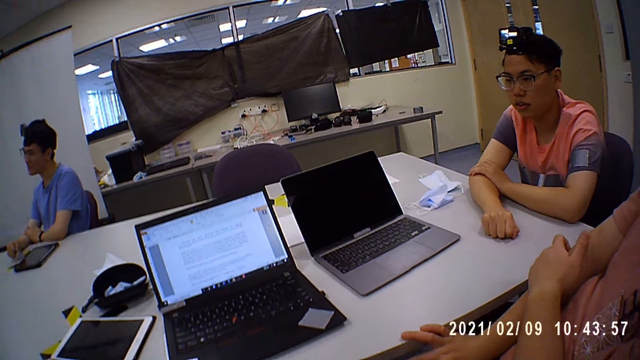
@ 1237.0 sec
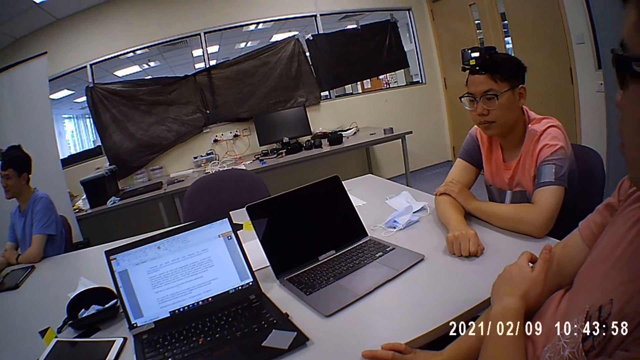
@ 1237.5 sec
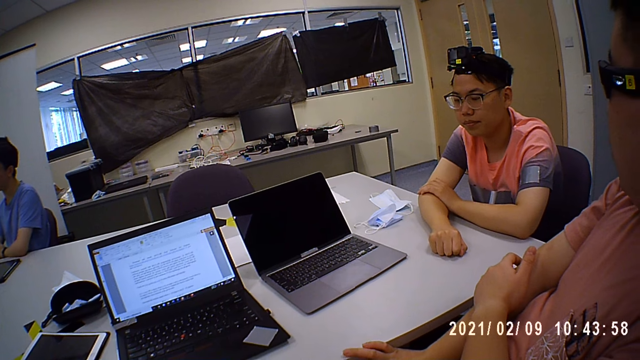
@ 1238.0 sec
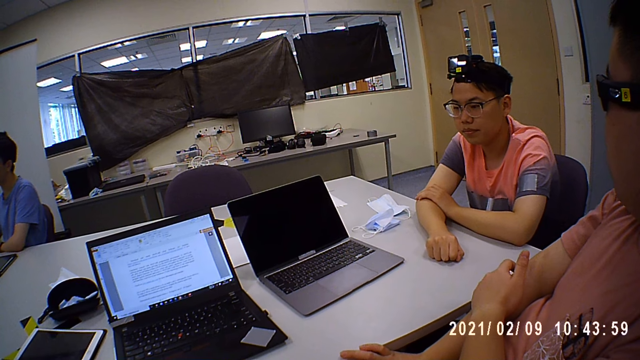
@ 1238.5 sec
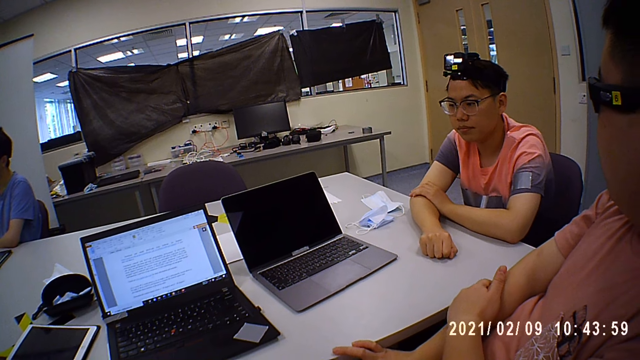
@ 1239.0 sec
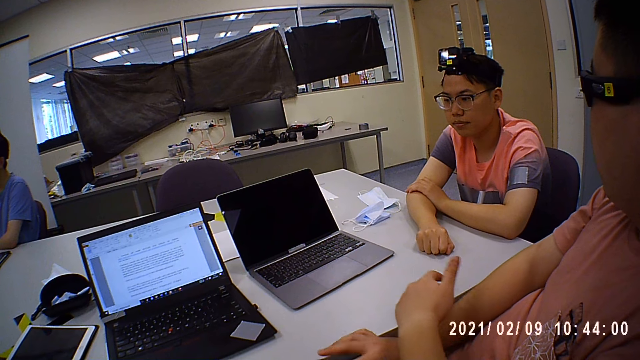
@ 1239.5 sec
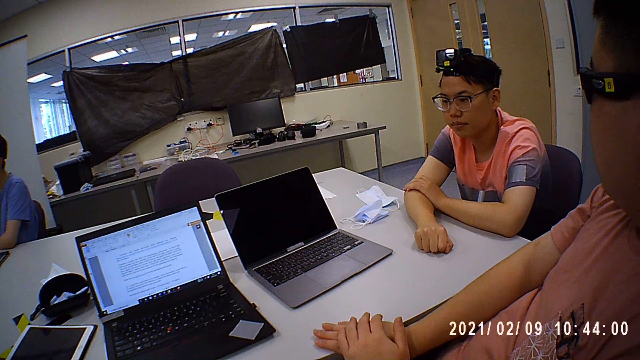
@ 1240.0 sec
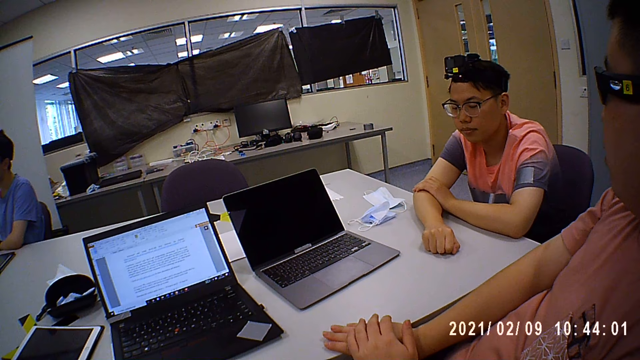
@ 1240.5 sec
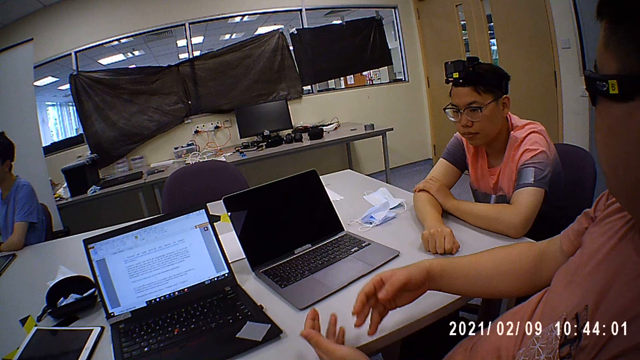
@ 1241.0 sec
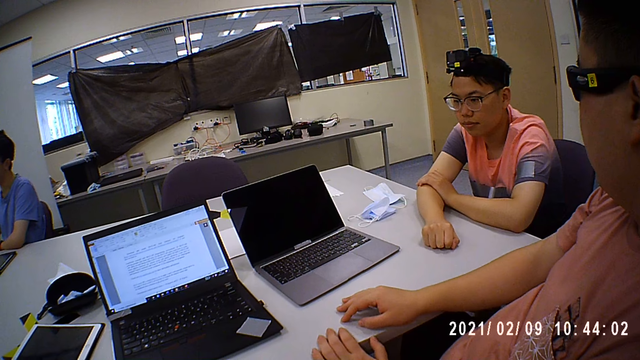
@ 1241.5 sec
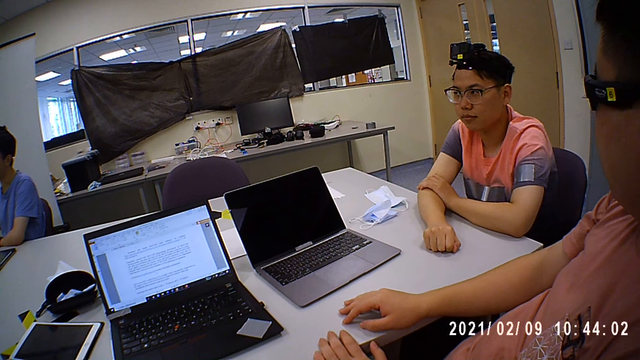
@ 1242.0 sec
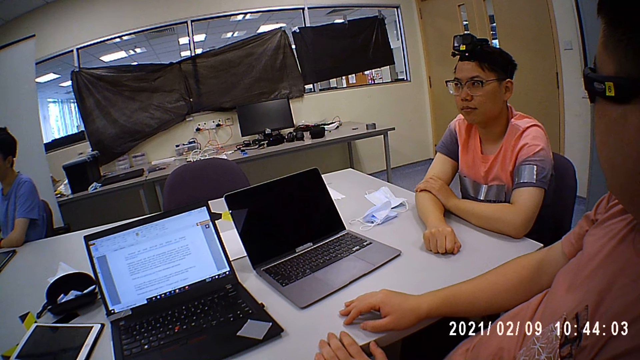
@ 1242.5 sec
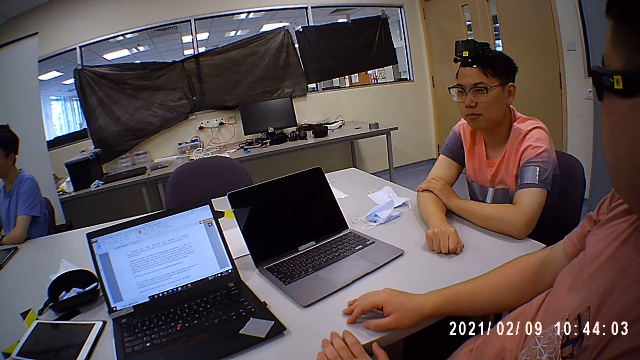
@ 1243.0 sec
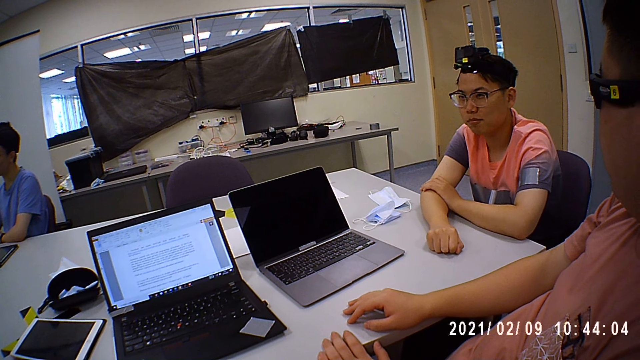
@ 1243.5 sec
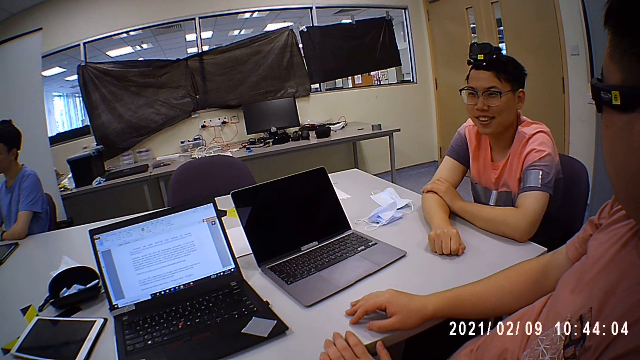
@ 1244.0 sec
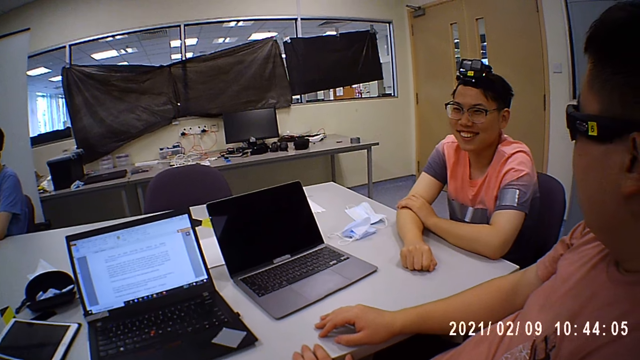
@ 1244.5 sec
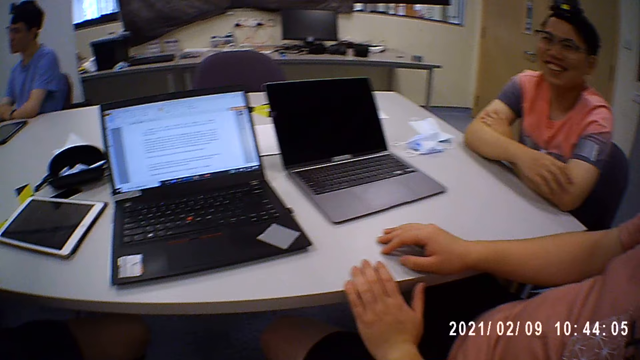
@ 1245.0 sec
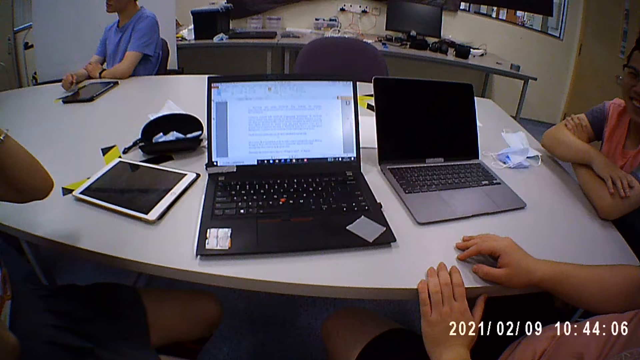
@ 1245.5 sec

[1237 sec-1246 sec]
The camera wearer looks at the laptop. A man puts hands on a table. The man explains something.

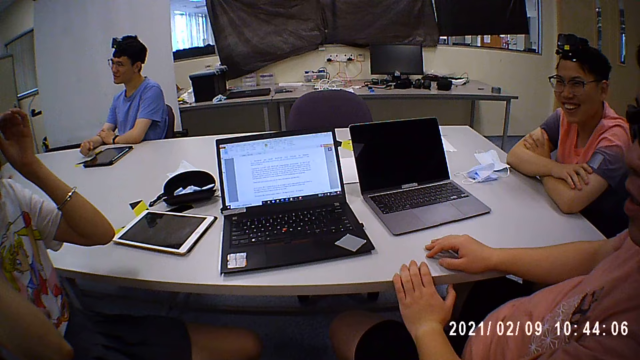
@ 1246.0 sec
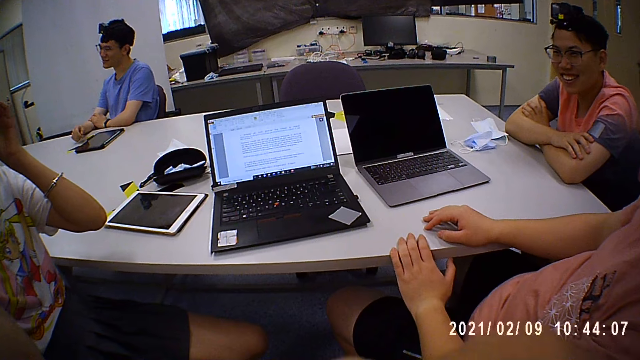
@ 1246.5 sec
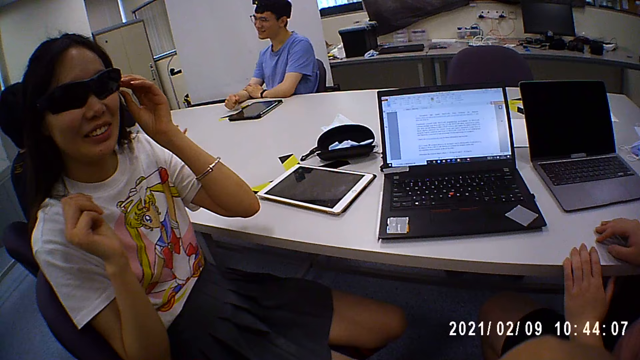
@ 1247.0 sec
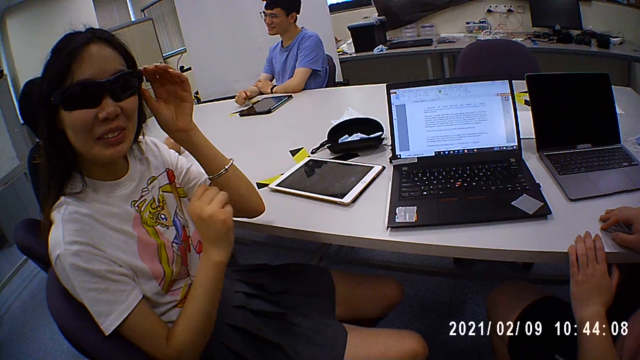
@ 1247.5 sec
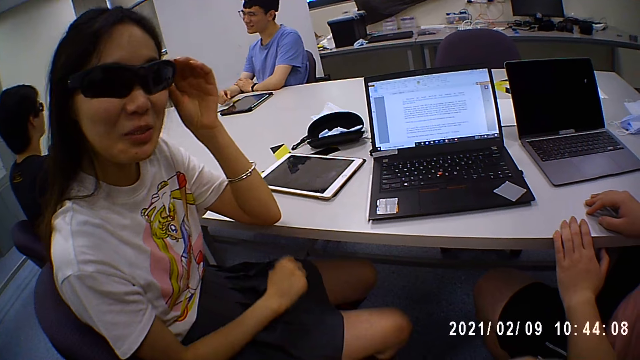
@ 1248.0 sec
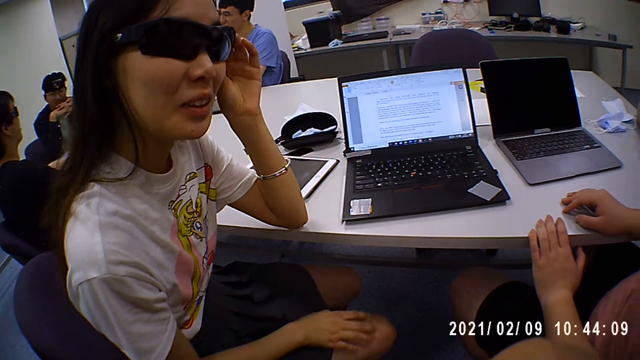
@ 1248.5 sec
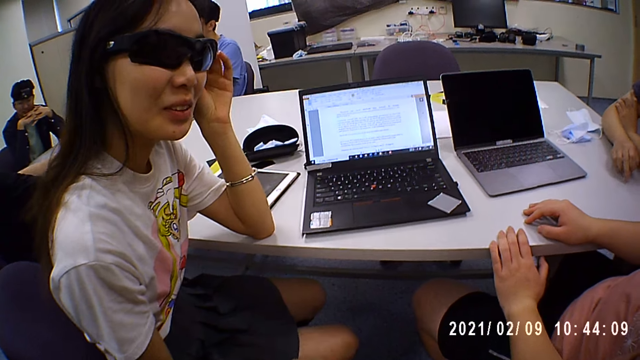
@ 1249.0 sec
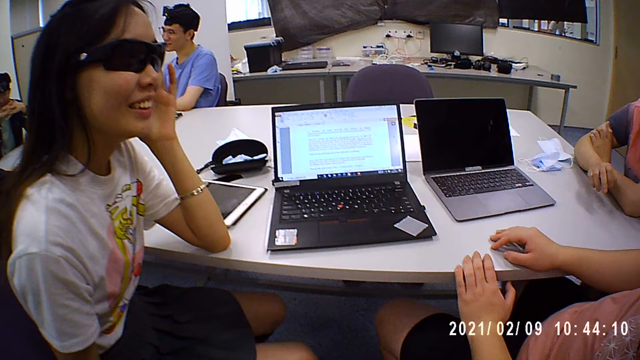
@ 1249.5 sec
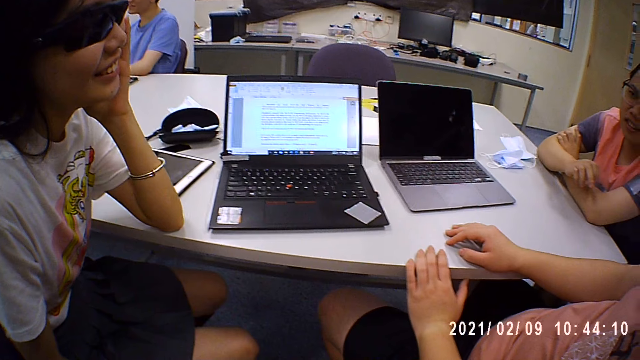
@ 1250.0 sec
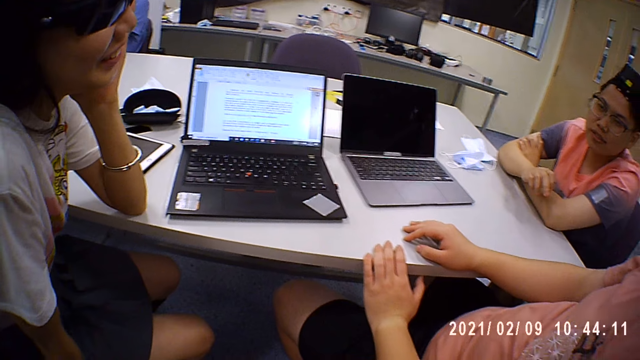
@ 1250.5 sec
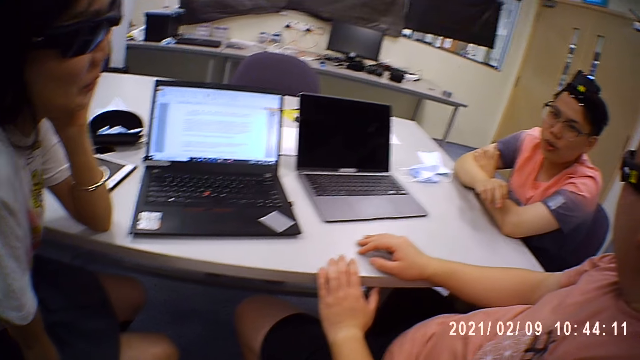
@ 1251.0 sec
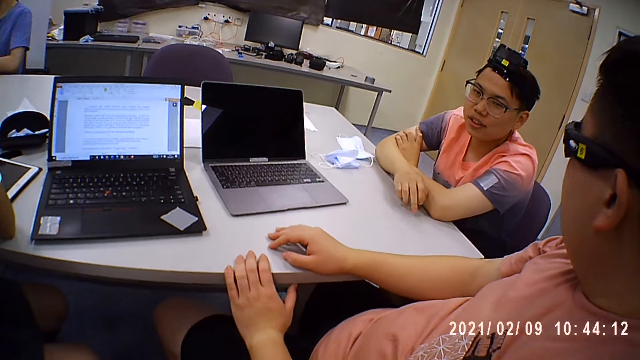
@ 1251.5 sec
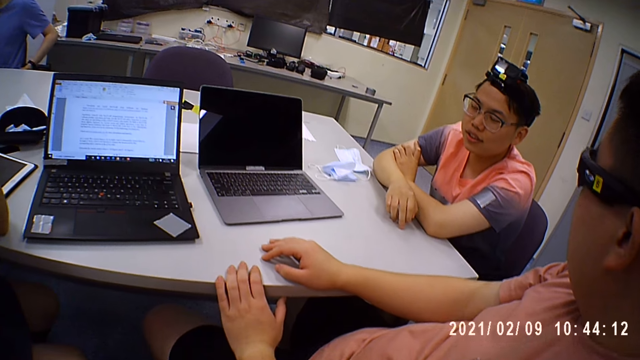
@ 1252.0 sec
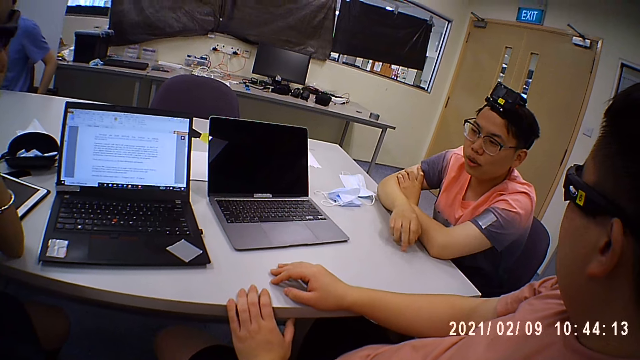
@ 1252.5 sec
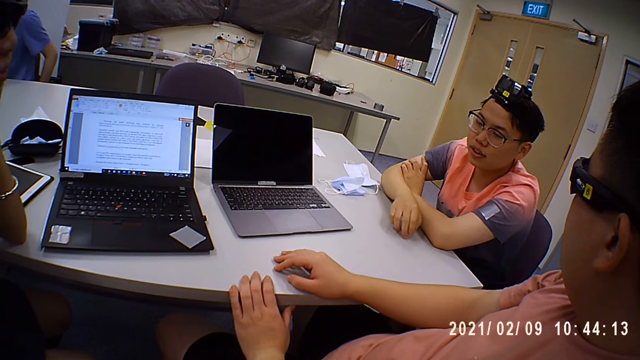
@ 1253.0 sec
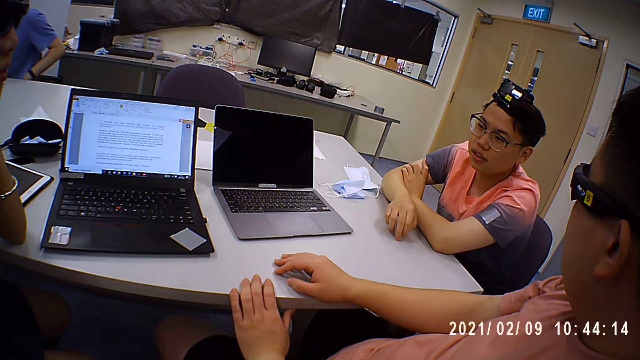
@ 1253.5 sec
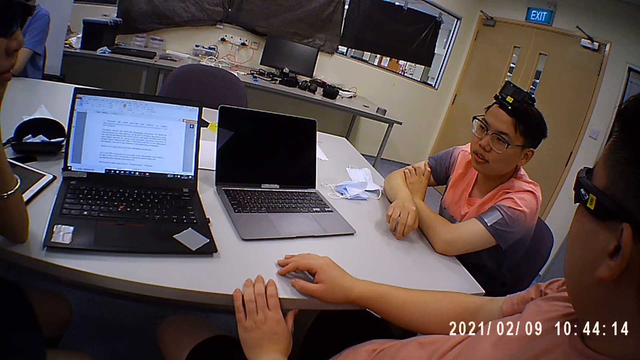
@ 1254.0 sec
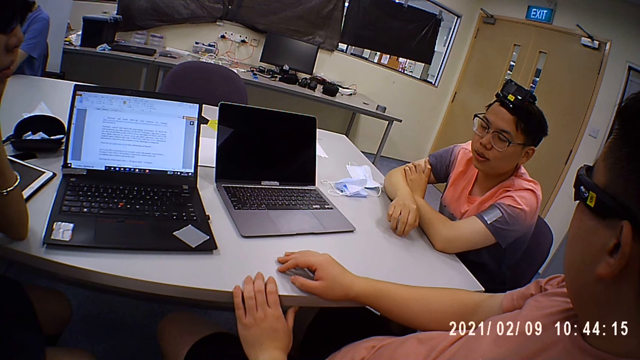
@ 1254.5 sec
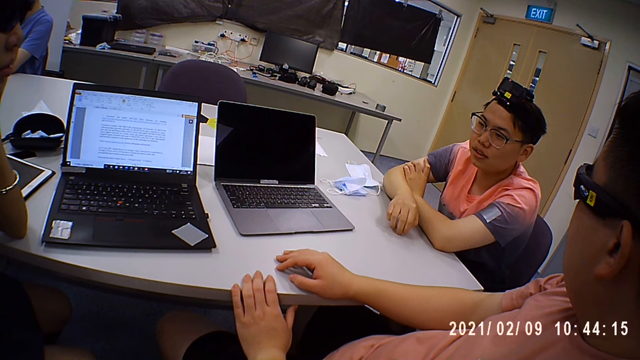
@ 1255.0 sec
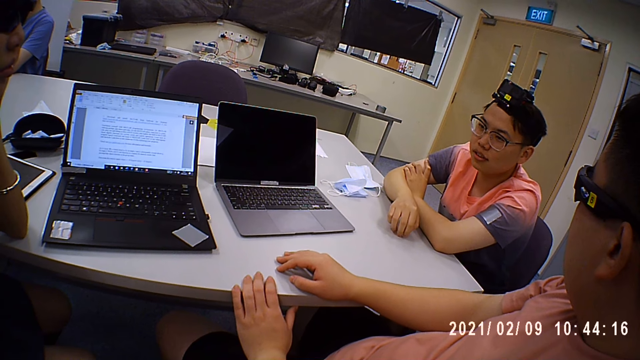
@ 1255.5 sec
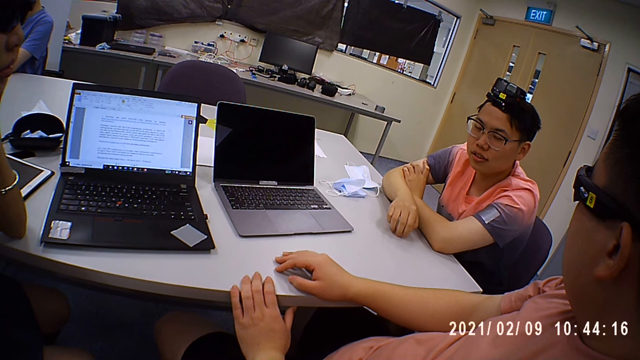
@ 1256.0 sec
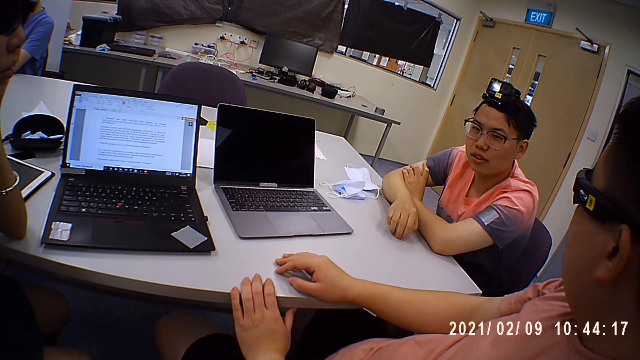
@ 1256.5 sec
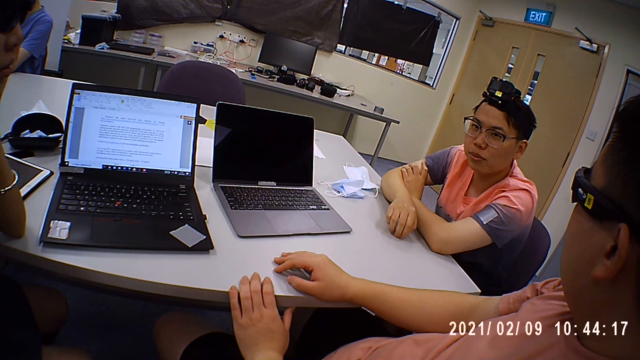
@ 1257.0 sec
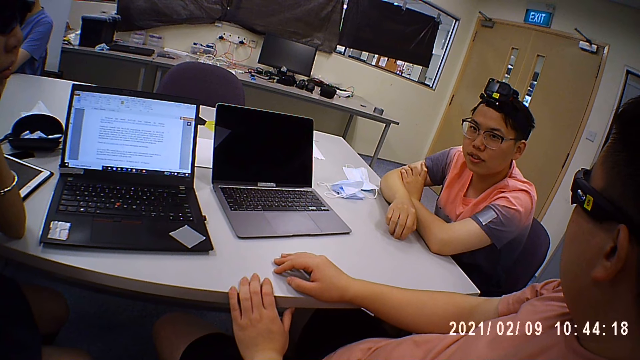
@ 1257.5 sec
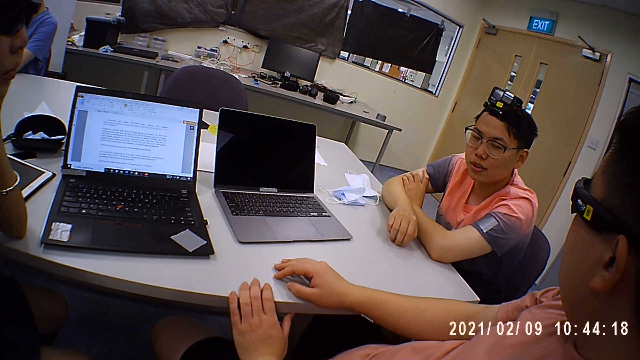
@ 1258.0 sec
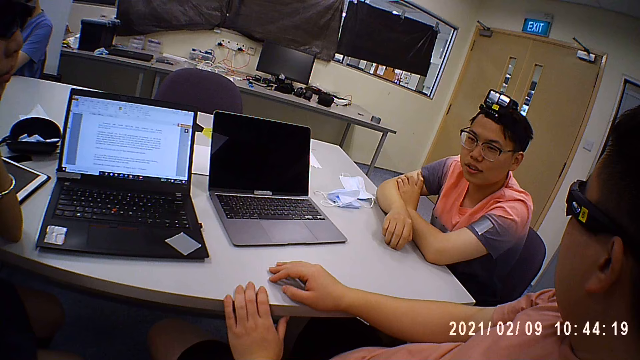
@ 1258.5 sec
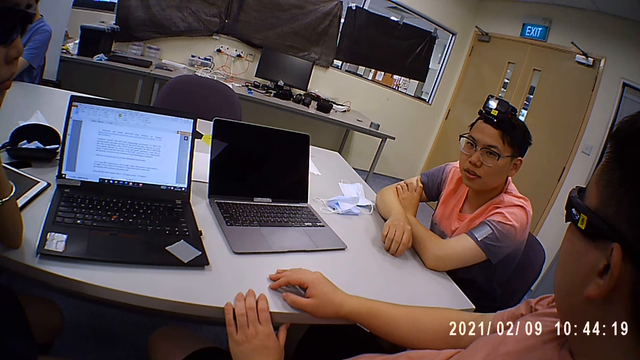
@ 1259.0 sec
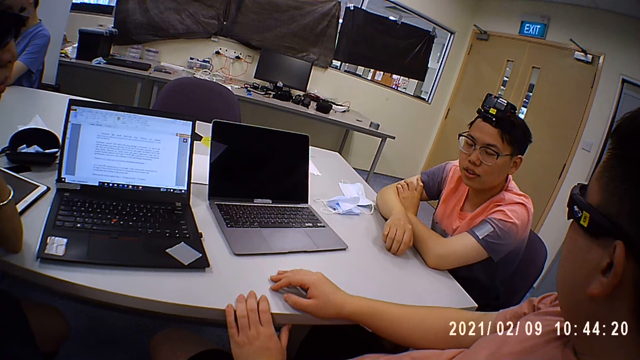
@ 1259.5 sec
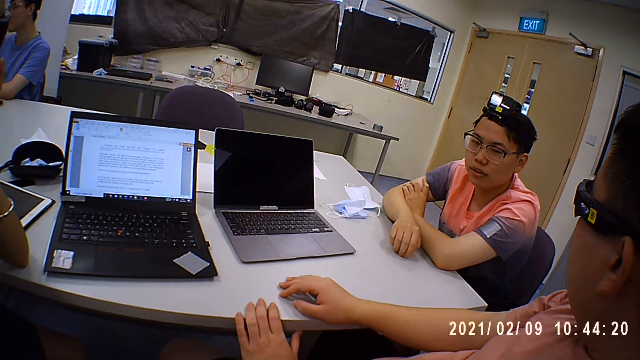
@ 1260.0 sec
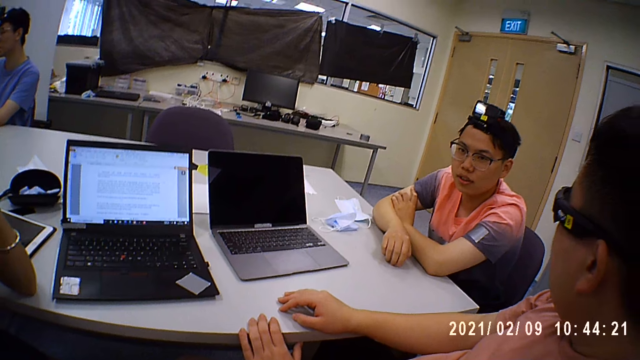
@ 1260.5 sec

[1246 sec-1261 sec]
A woman moves on her chair. A man puts a hand on the other hand and puts a hand under a table. Another man moves a hand on the table. The first man puts a hand on the table.
